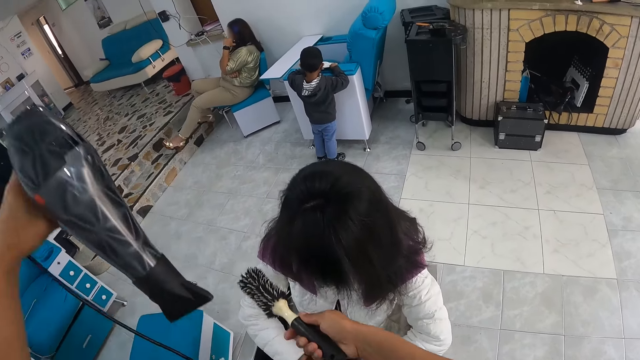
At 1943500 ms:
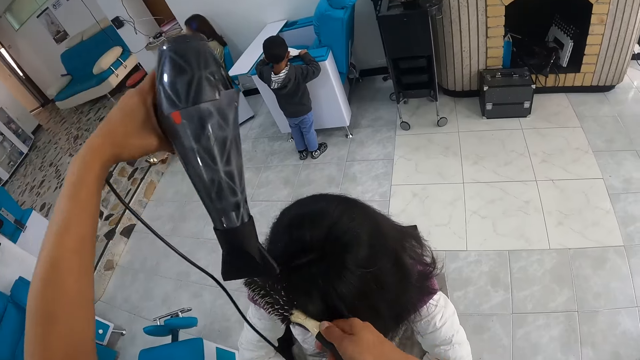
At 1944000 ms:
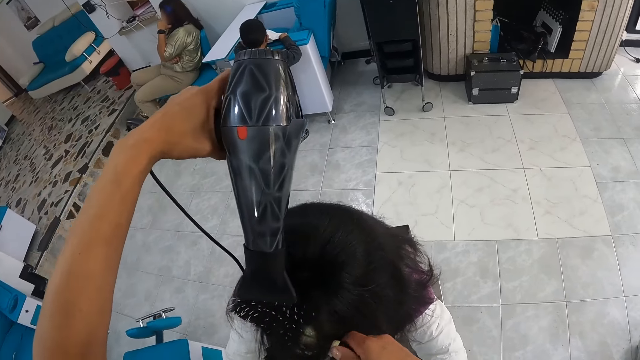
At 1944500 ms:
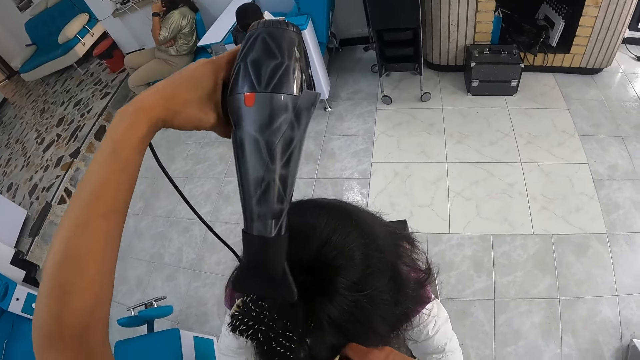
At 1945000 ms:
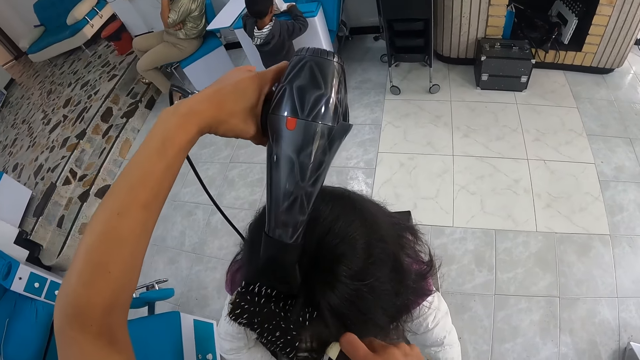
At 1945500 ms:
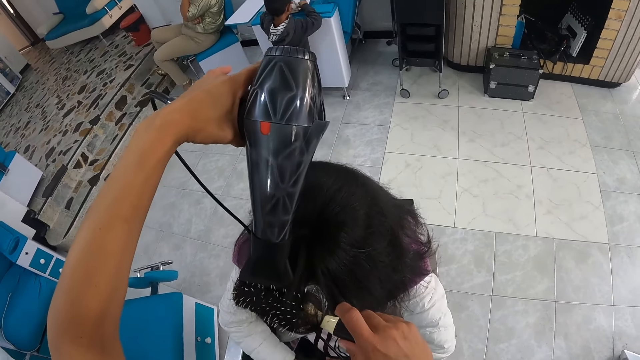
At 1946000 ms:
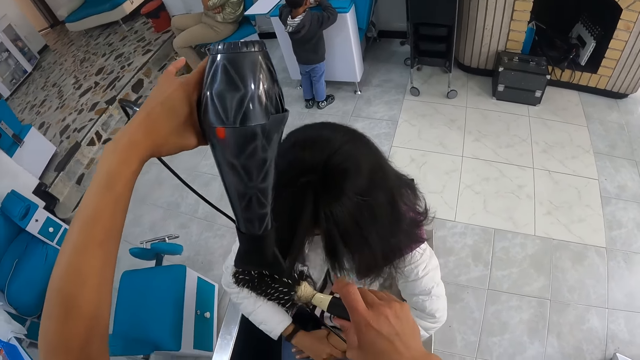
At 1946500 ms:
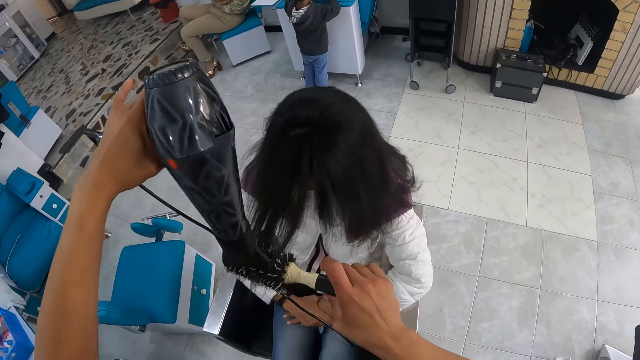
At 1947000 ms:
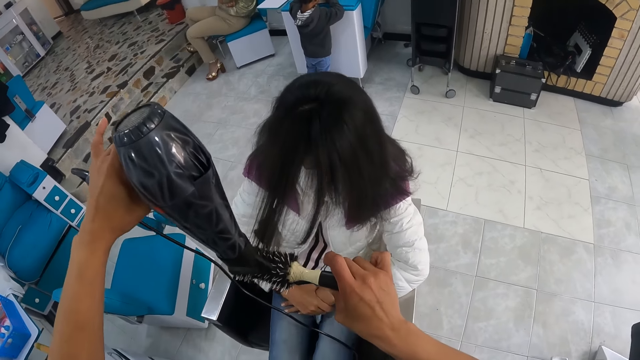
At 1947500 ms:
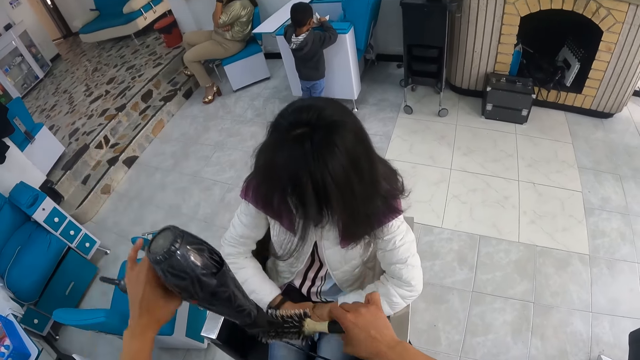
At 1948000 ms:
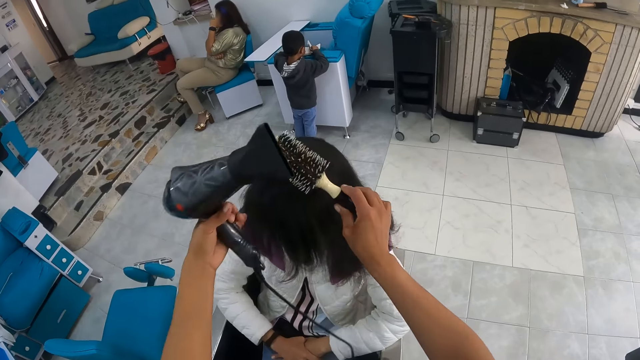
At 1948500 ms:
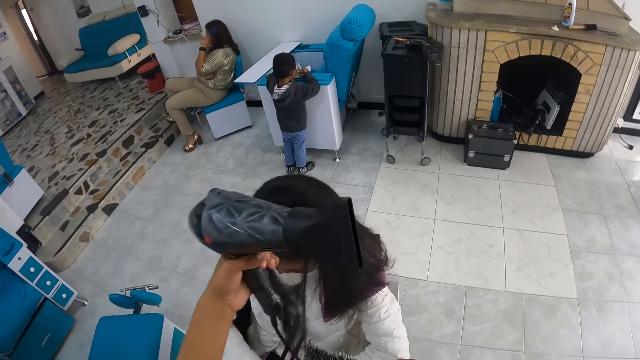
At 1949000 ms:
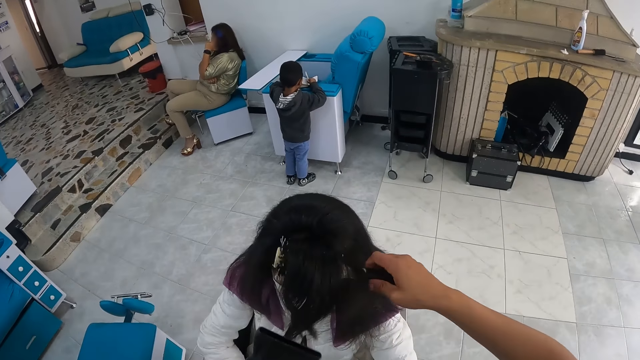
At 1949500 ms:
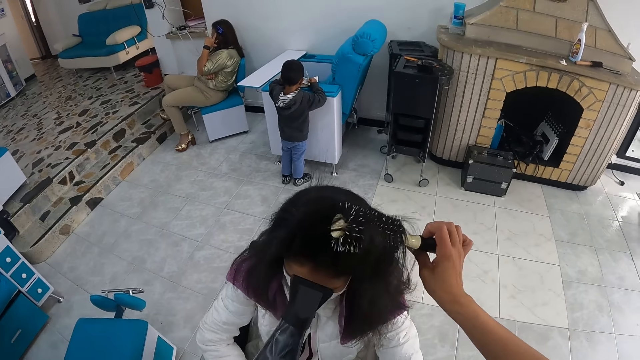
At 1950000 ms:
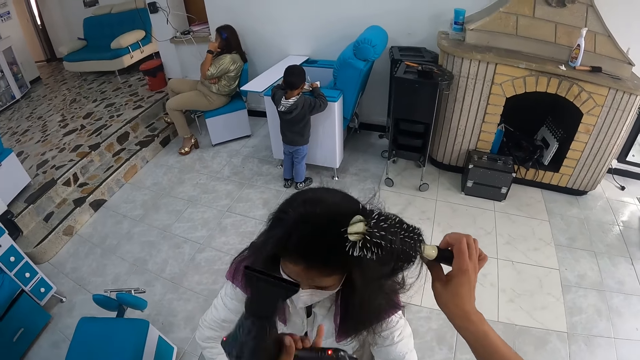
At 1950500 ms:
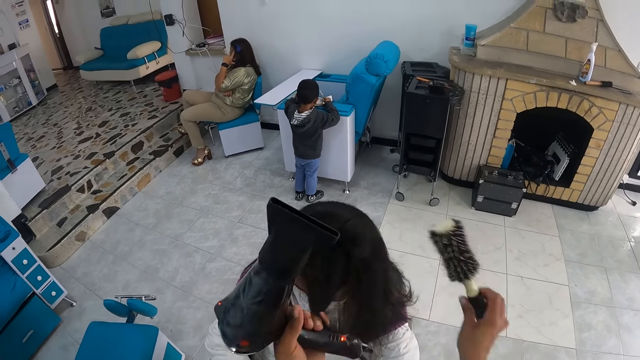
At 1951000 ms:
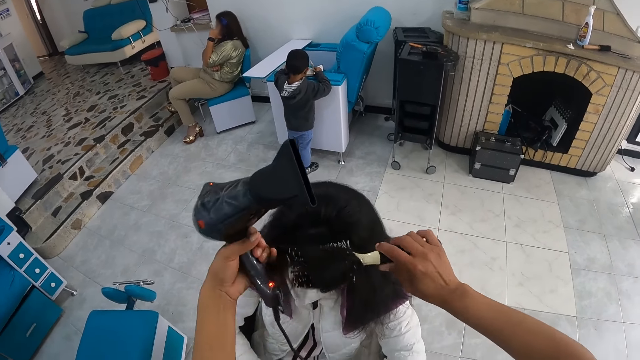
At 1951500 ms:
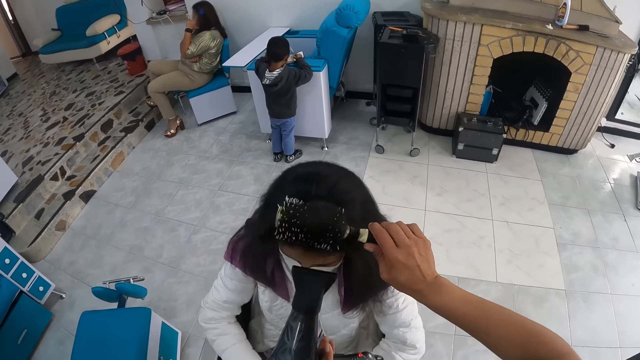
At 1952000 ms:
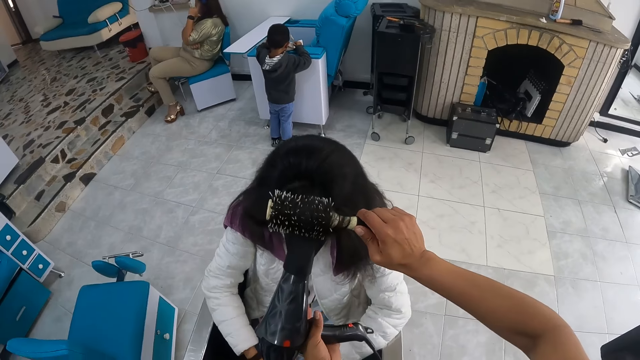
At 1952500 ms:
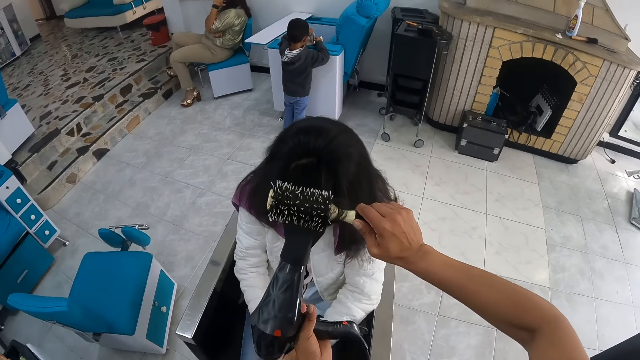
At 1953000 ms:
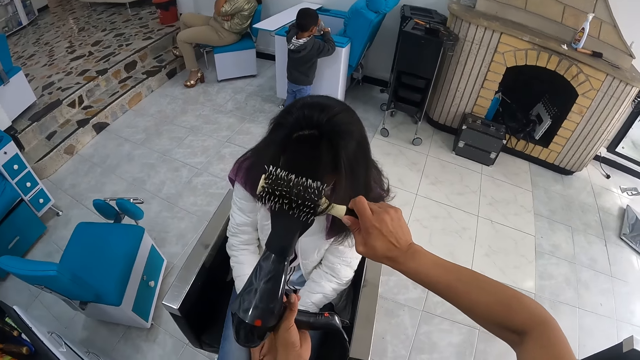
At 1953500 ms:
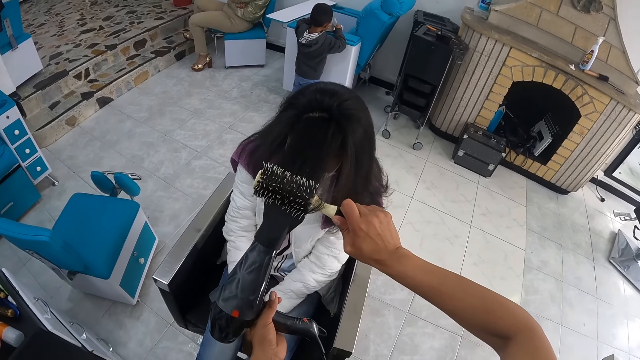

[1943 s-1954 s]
The camera wearer holds the hair of the woman with her left hand. She combs the hair for the woman. She styles the hair of the woman with the hairdryer and the brush in both hands. She holds the hair of the woman with her left hand. She styles the hair of the woman with the hairdryer and the brush in both hands.

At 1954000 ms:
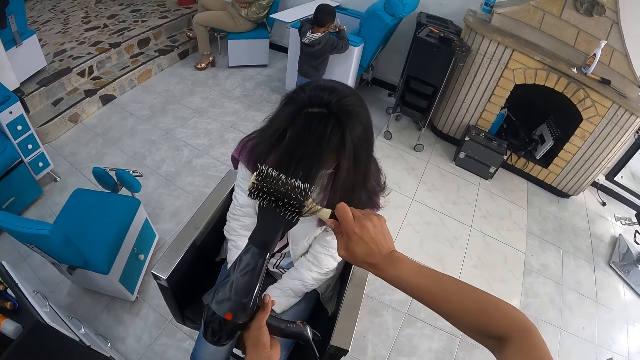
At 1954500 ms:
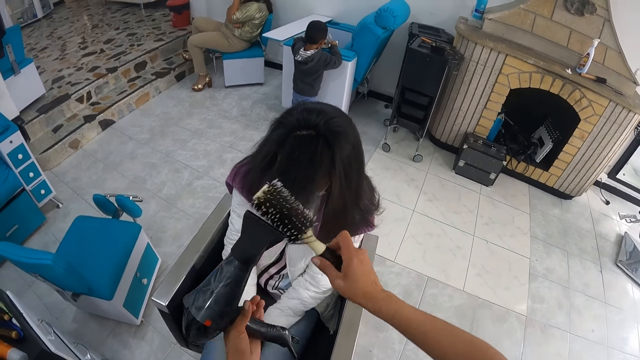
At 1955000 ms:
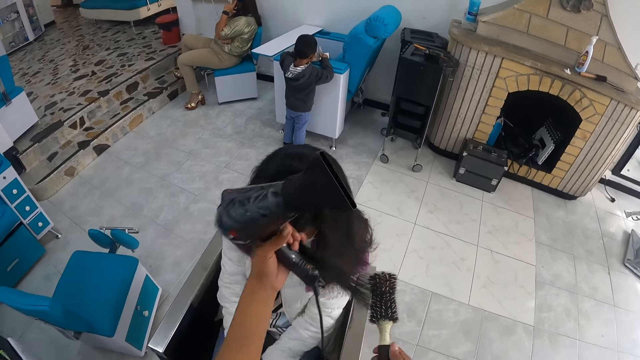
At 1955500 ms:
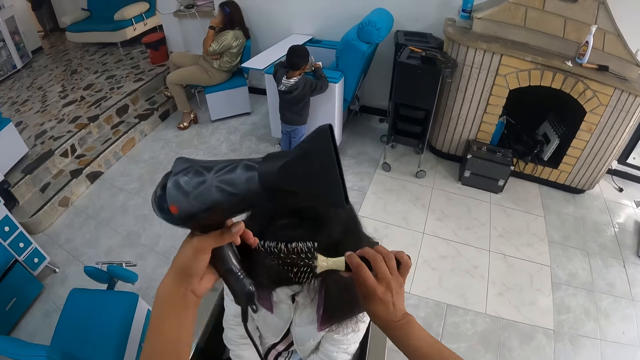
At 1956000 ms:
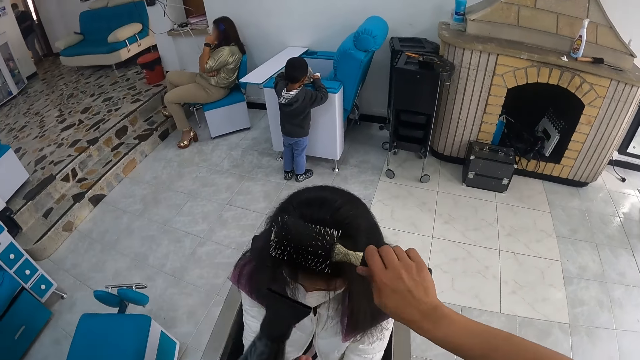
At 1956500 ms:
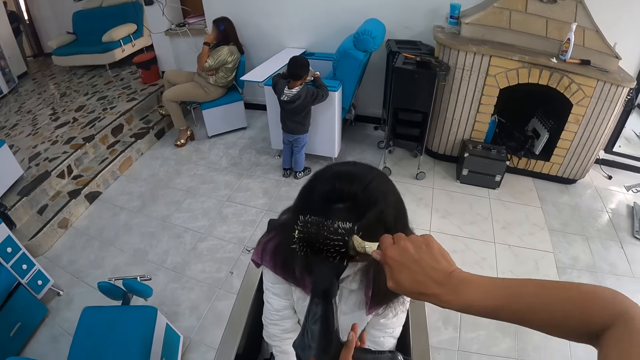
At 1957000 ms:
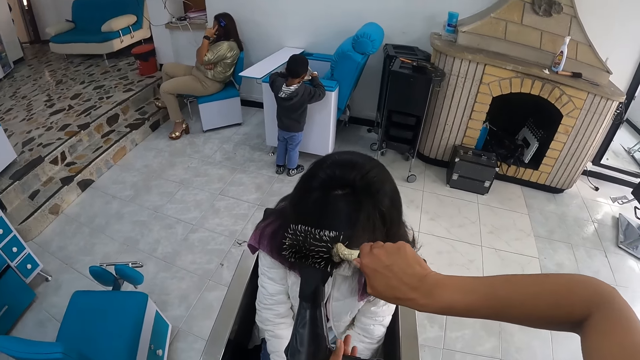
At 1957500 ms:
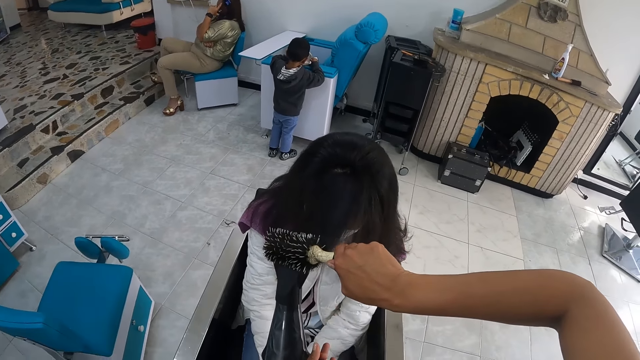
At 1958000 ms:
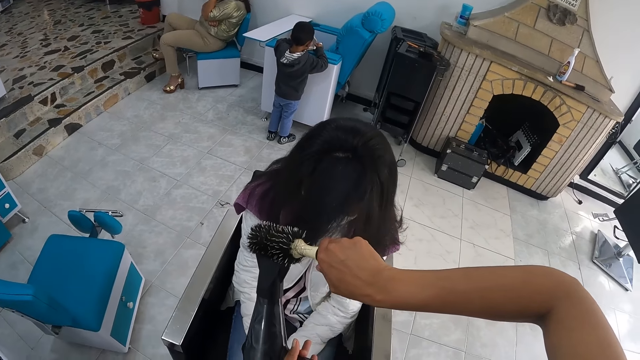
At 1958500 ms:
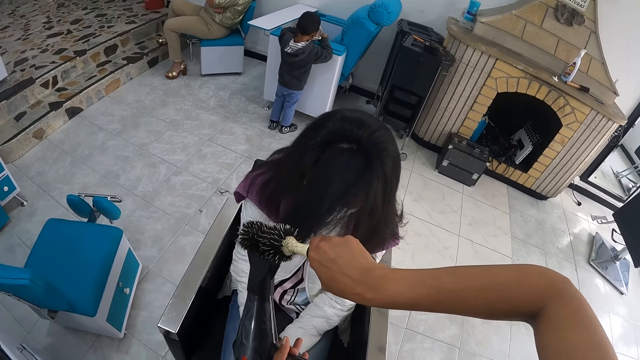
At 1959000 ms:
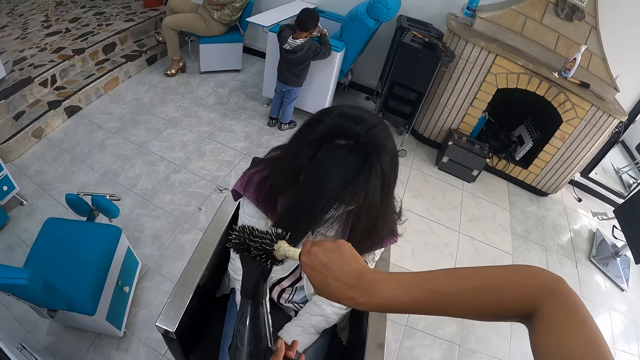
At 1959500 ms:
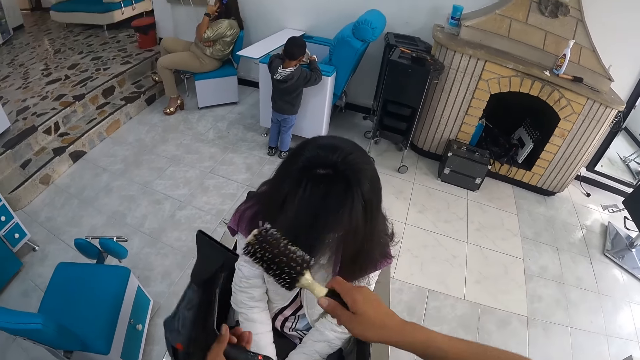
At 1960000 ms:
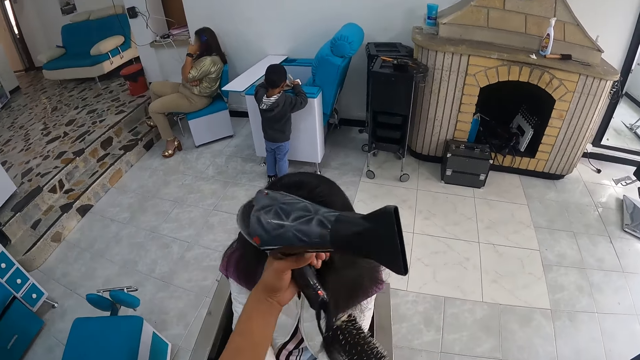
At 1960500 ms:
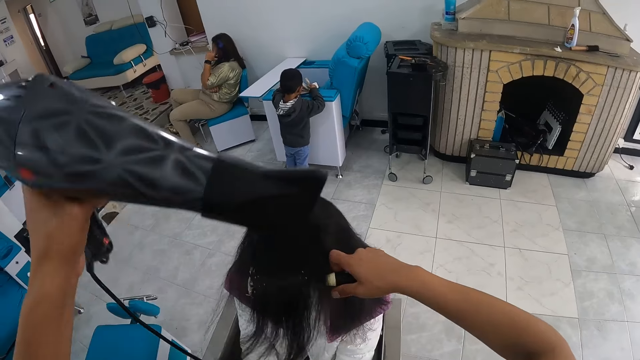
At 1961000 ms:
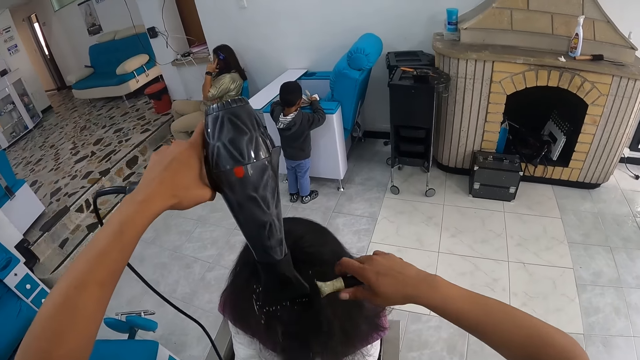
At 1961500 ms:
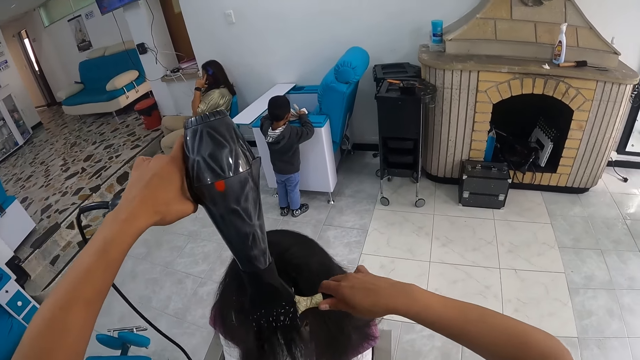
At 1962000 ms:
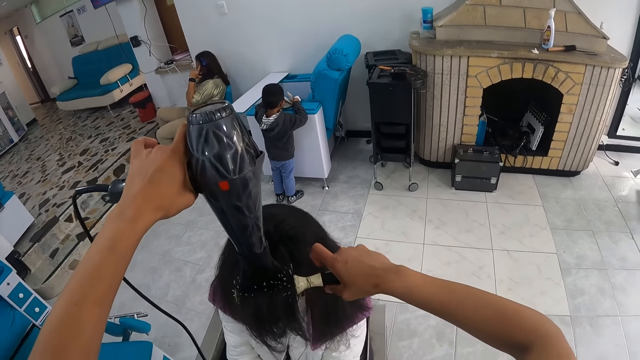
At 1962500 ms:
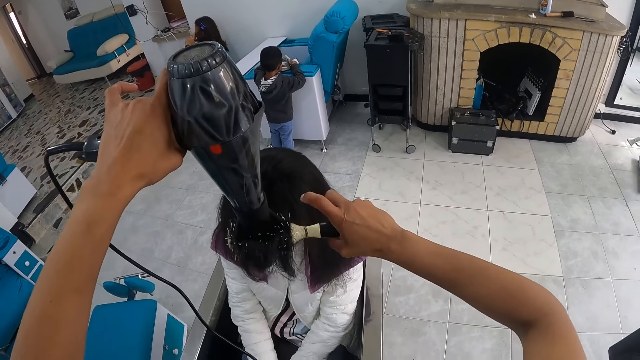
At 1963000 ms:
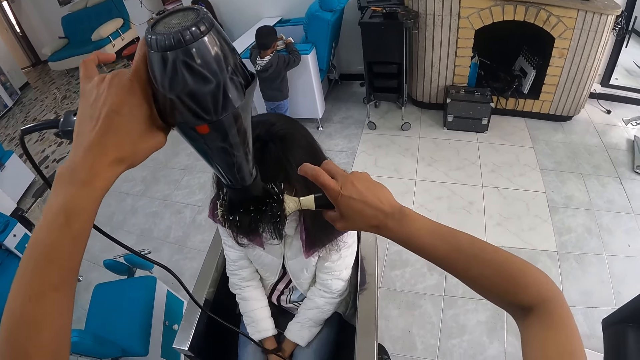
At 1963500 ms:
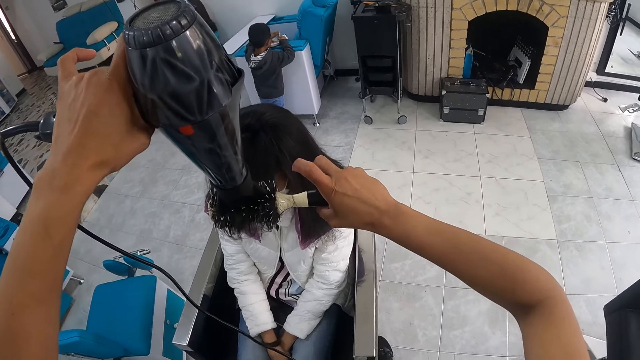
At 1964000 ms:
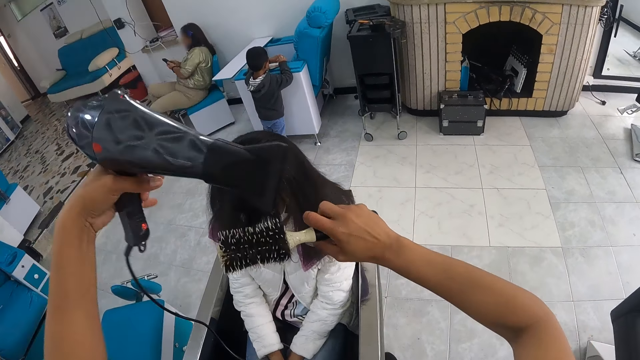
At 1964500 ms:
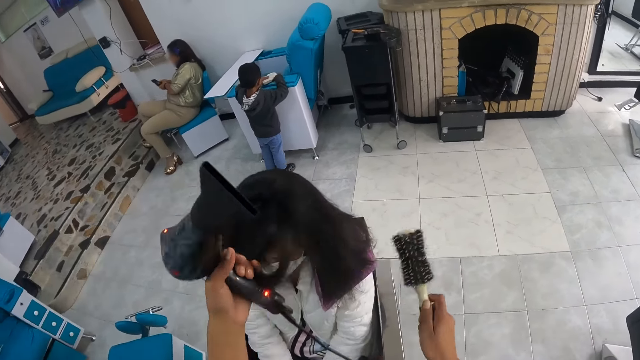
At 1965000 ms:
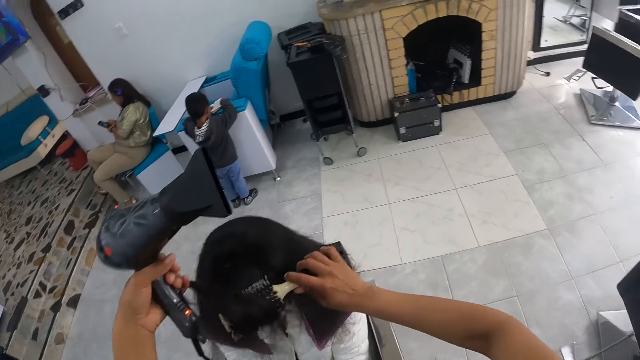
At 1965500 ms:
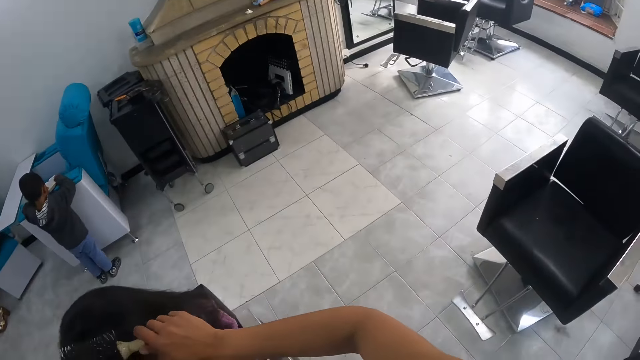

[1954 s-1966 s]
The camera wearer pulls the woman's hair. She holds the hair of the woman with her left hand. She styles the hair of the woman with the hairdryer and the brush in both hands. She holds the hair of the woman with her left hand. She pulls the woman's hair. She styles the hair of the woman with the hairdryer and the brush in both hands. She holds the hair of the woman with her left hand. She styles the hair of the woman with the hairdryer and the brush in both hands. She pulls the woman's hair.
